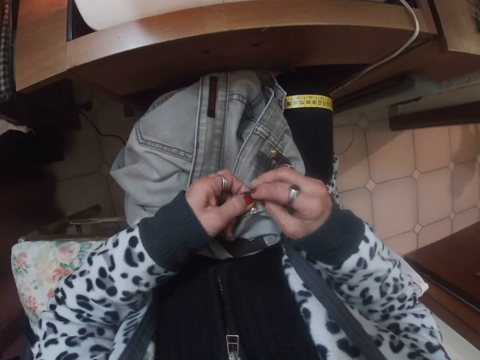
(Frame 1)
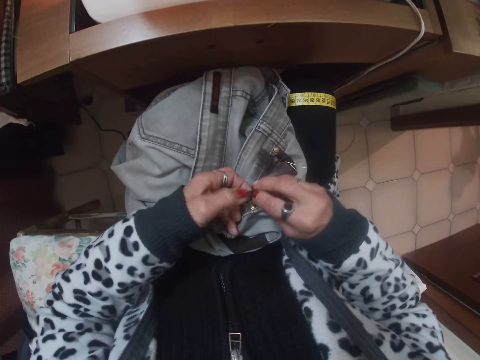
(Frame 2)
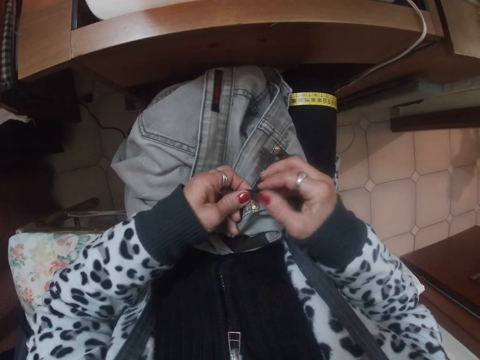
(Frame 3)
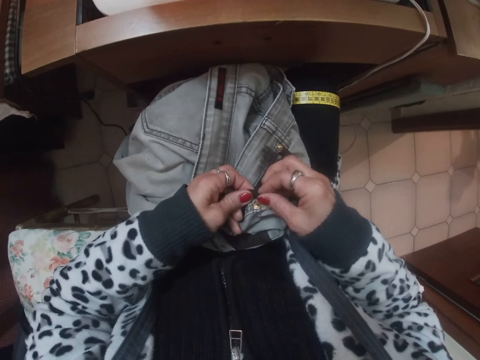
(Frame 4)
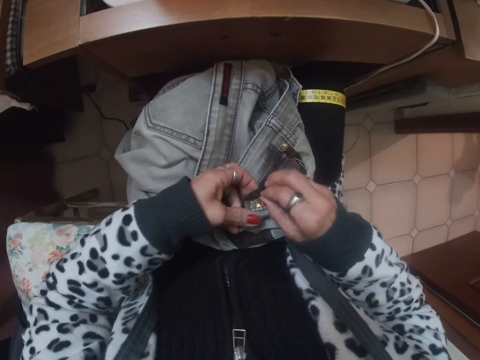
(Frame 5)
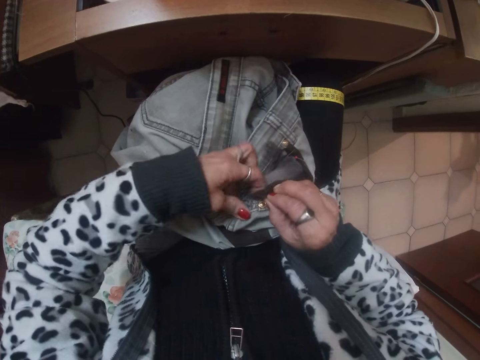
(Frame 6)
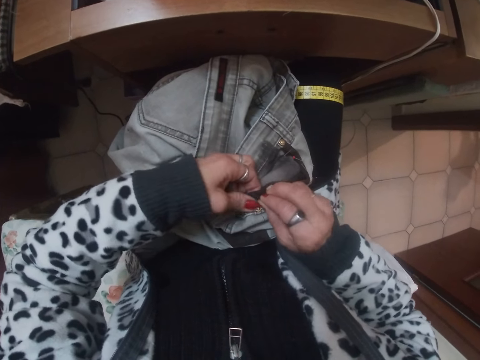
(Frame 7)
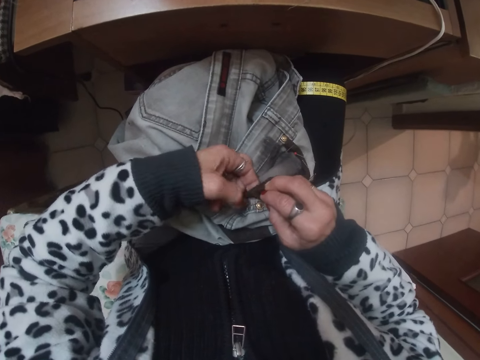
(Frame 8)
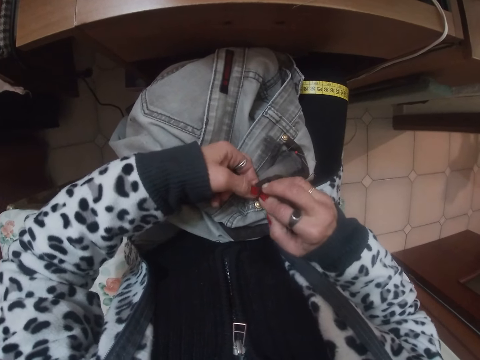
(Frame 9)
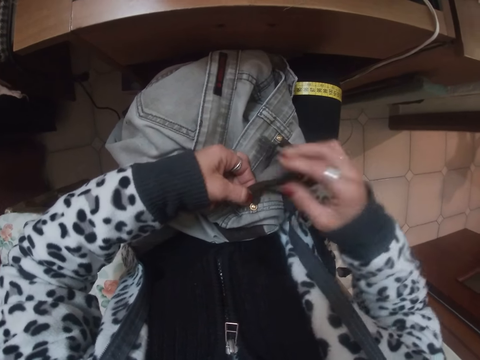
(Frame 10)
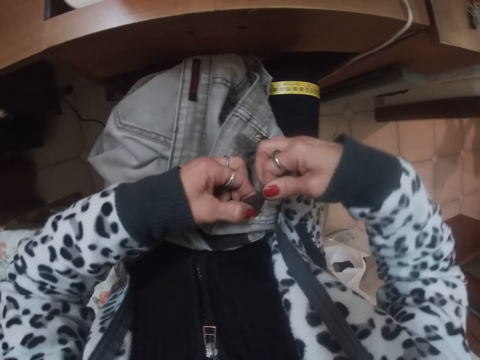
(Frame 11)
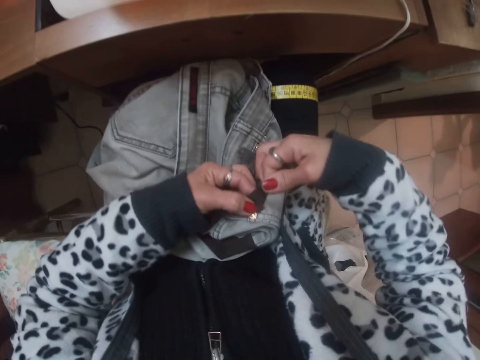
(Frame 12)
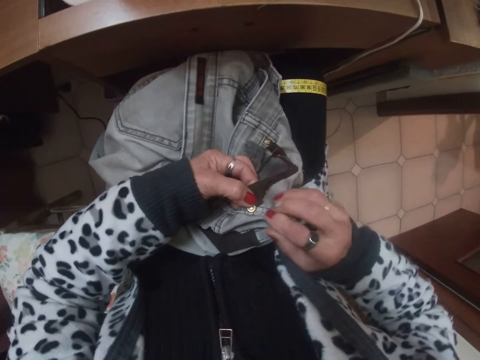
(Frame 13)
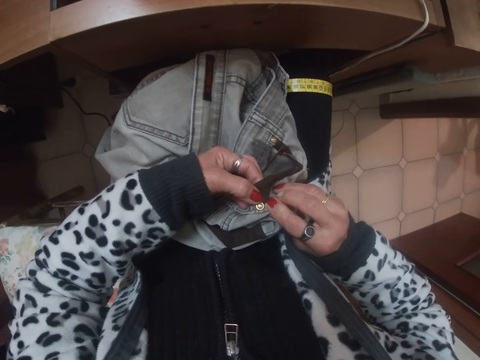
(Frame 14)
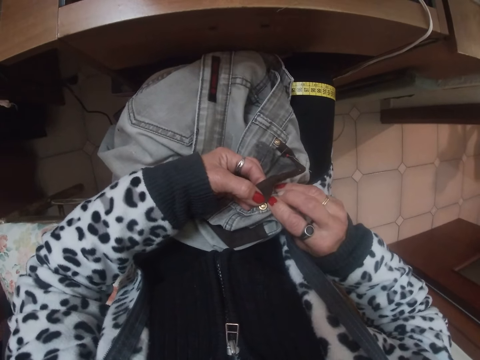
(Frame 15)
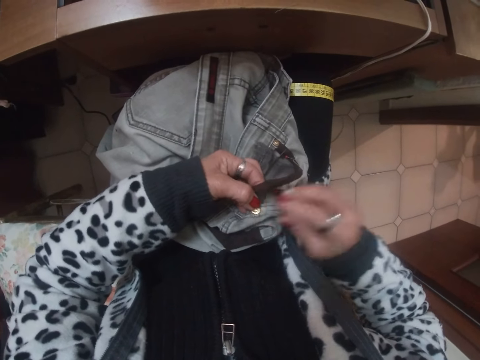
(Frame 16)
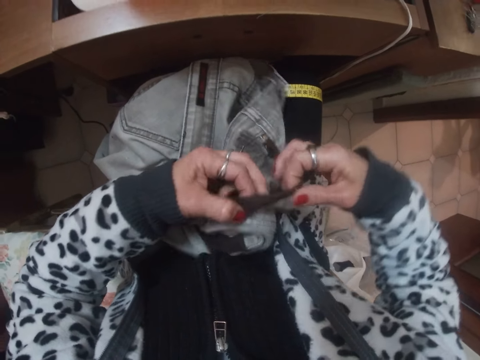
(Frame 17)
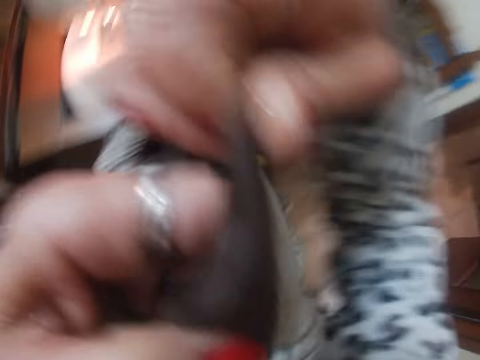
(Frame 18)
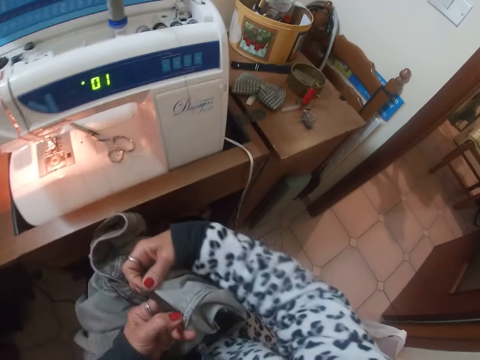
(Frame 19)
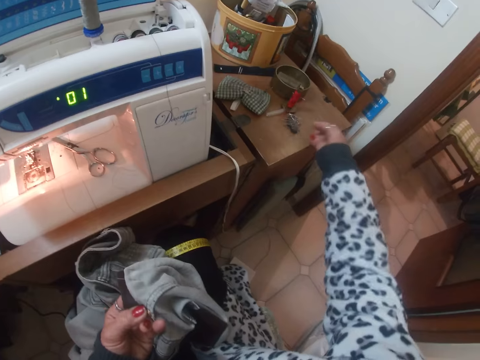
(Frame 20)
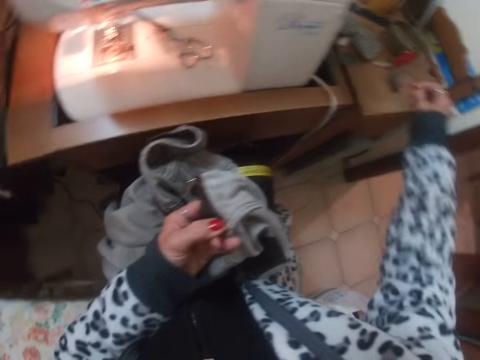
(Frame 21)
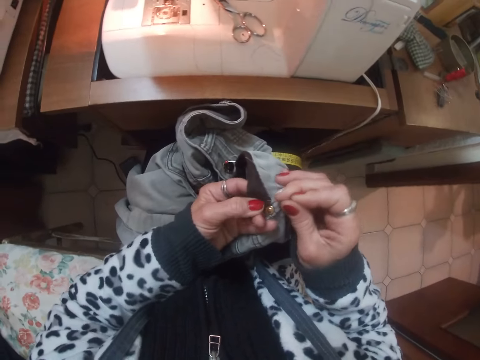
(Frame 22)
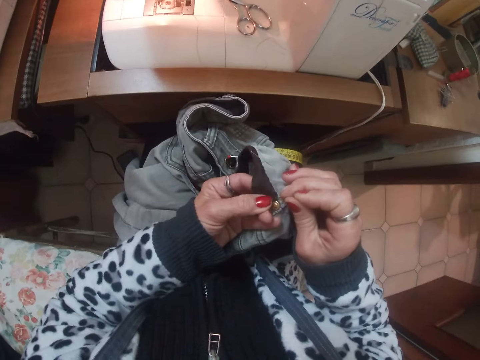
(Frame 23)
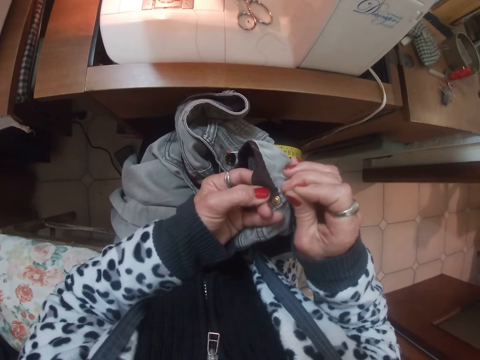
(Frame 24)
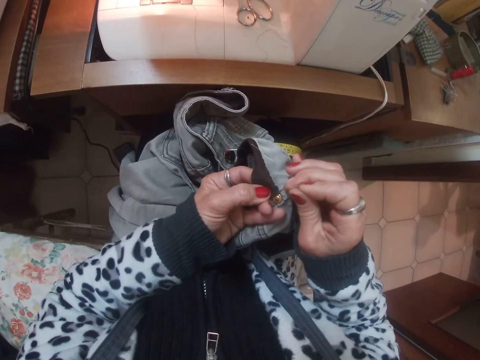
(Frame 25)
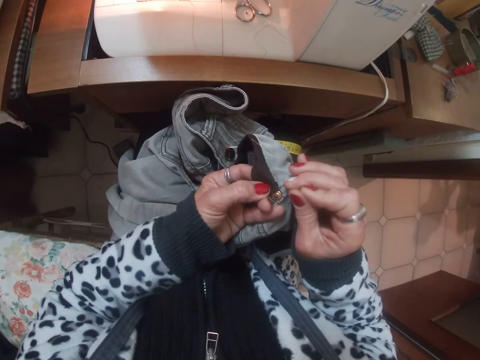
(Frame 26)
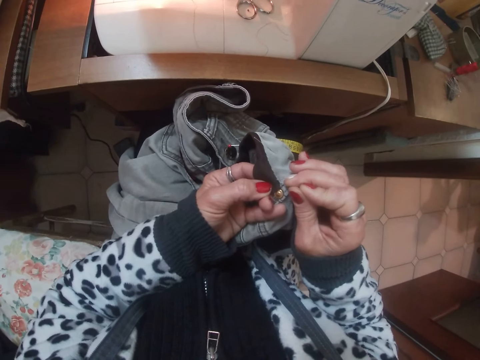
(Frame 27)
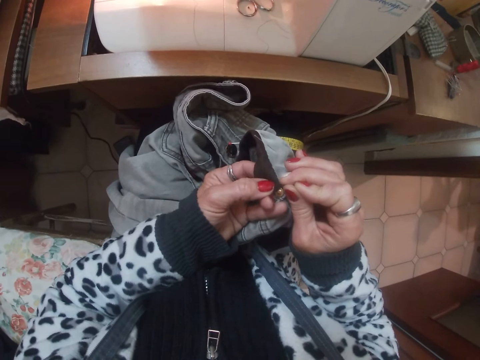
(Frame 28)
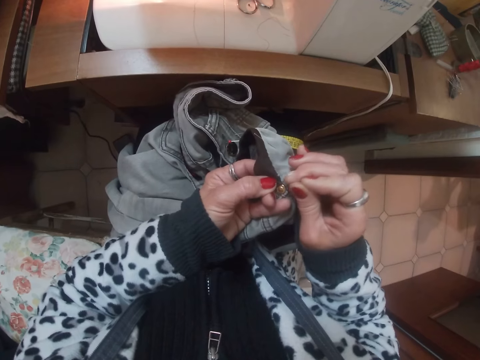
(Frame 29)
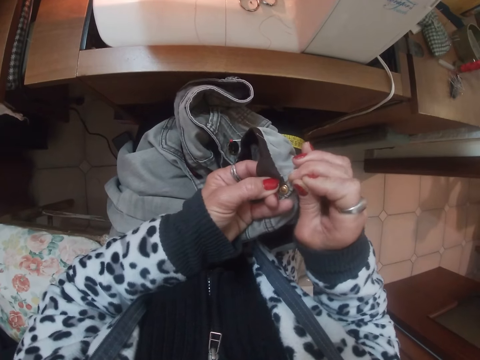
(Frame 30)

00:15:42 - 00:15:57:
The camera wearer turns the trousers on the hands. They pick up a pin from the table. They pin the edge of the pocket of the trousers with the pin.

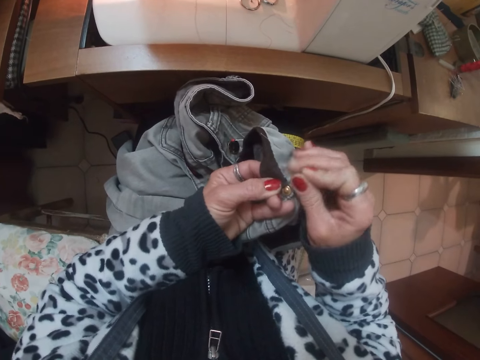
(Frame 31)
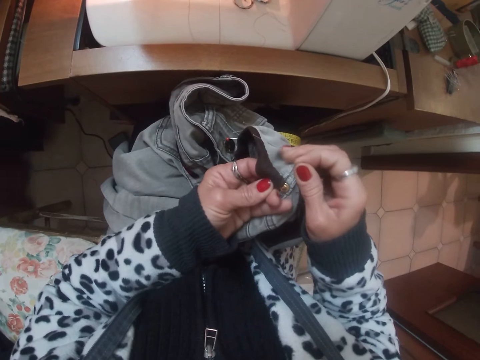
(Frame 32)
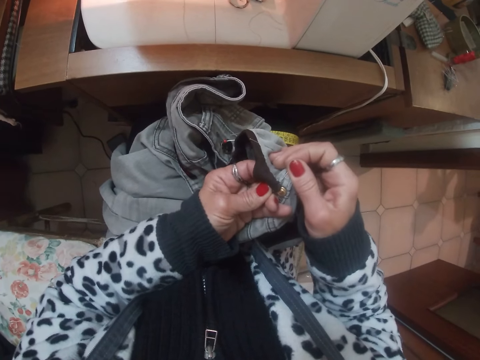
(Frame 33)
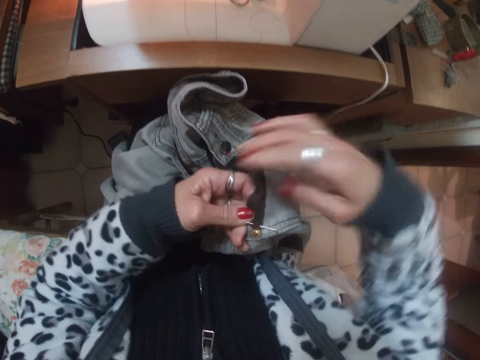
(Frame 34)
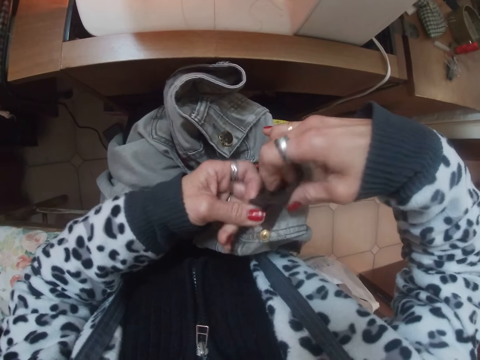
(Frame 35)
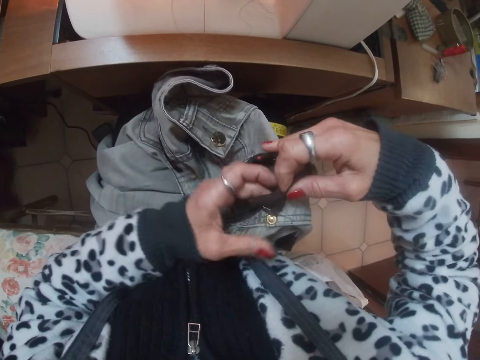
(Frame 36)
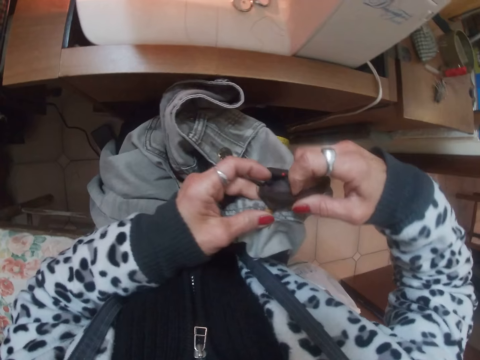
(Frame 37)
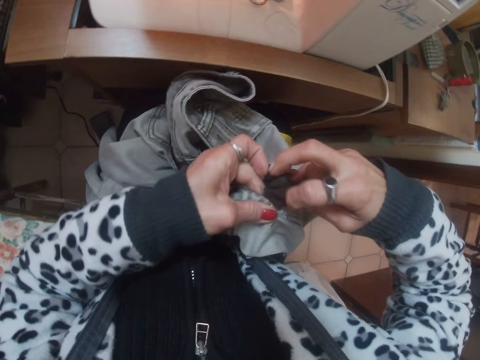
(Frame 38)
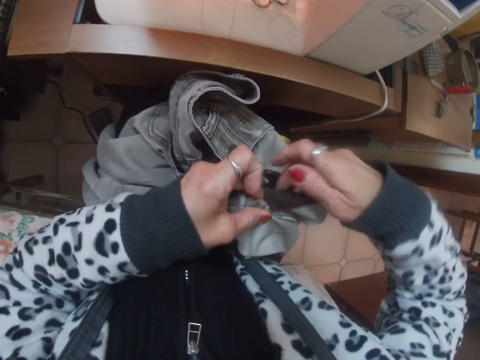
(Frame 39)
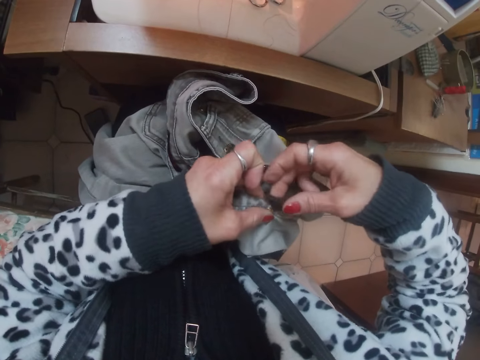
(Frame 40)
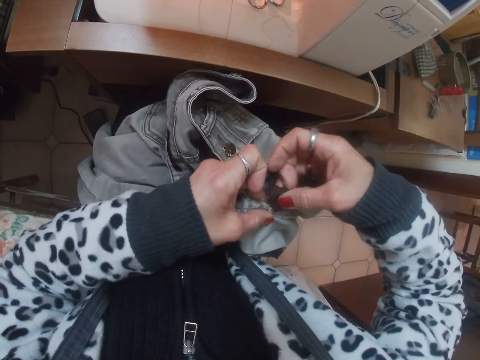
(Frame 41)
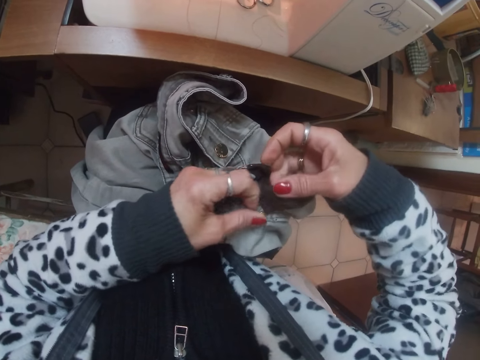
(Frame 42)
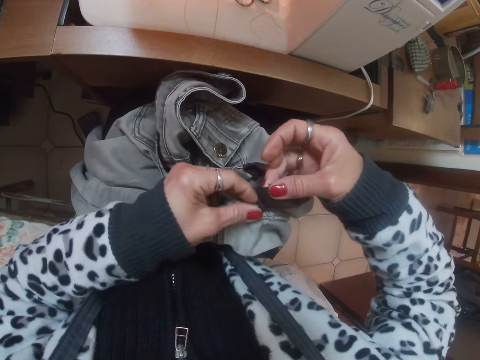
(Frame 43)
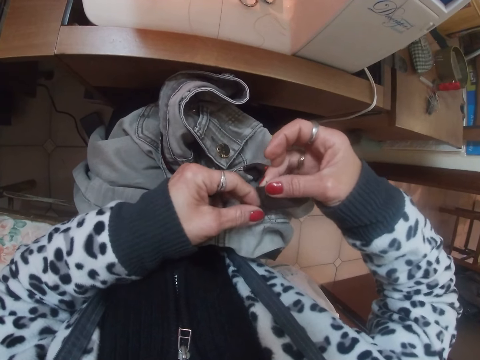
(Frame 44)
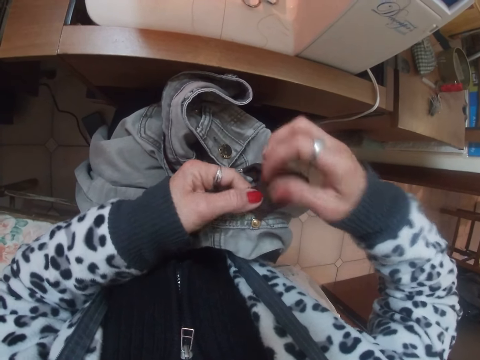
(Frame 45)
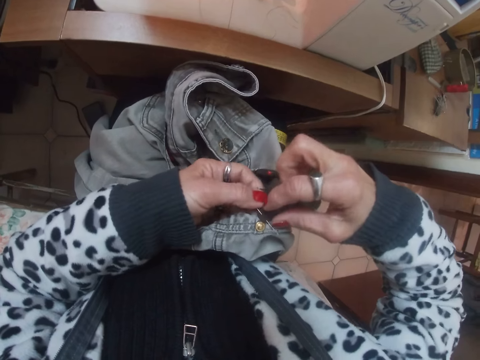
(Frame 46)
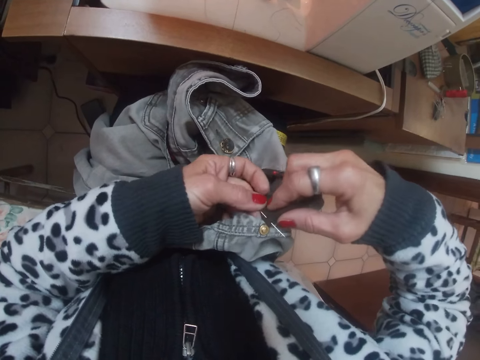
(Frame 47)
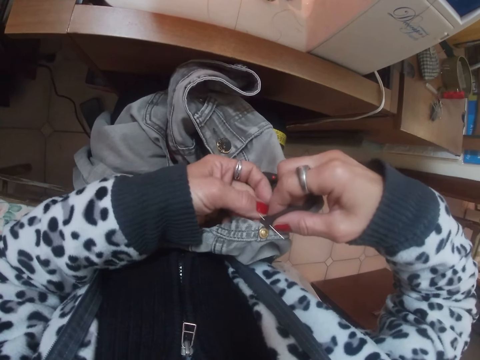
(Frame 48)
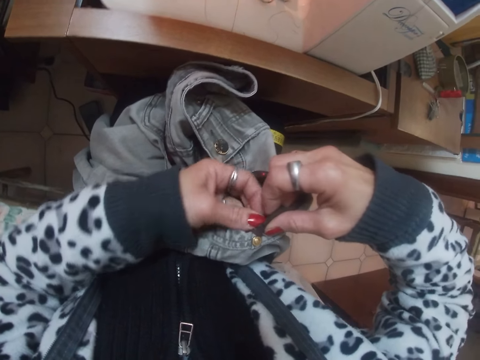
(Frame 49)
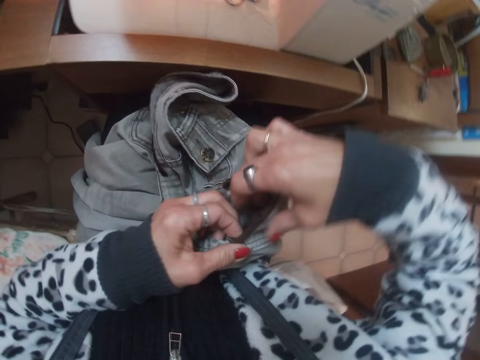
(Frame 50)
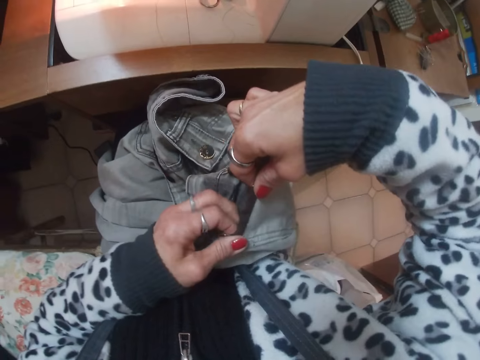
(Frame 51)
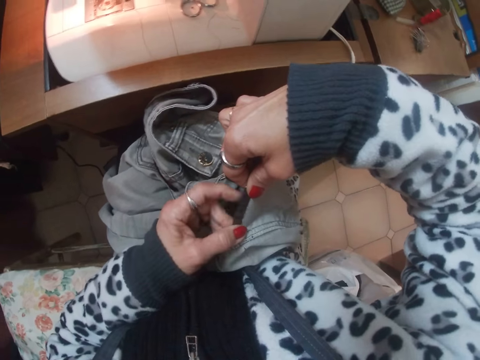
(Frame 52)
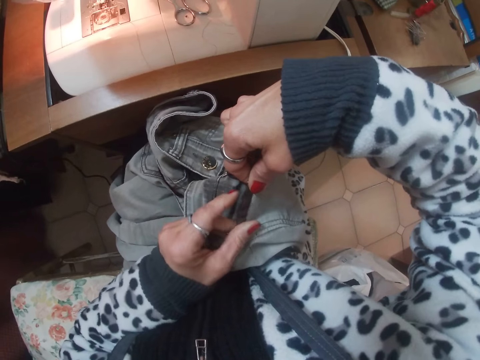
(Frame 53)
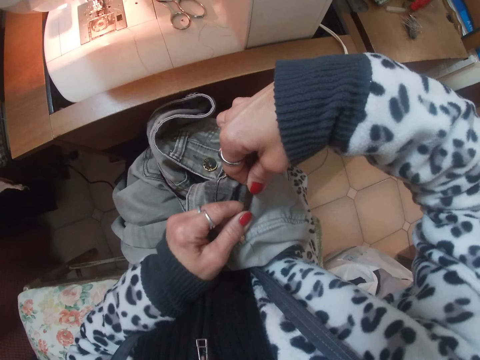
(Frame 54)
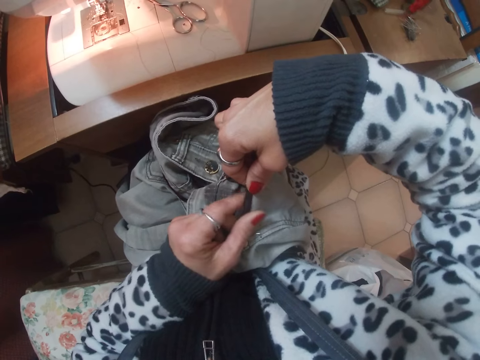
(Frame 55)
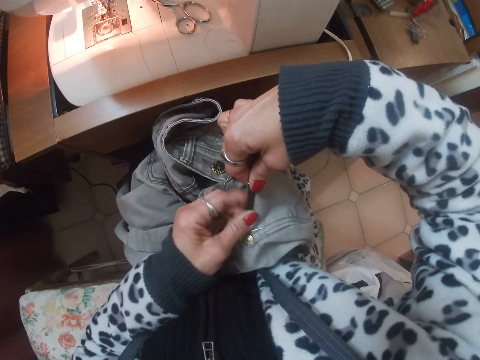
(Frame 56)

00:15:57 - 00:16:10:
The camera wearer folds part of the trousers' pocket.
